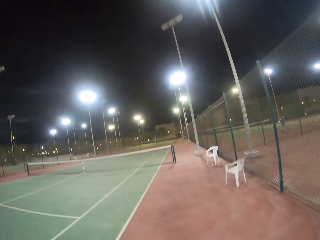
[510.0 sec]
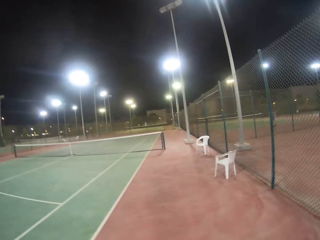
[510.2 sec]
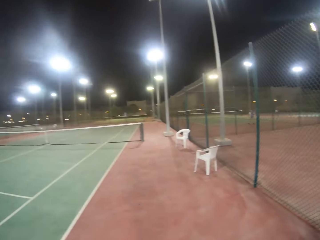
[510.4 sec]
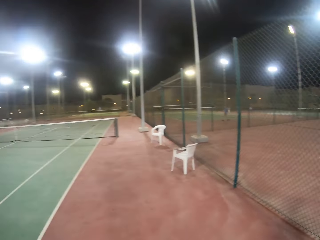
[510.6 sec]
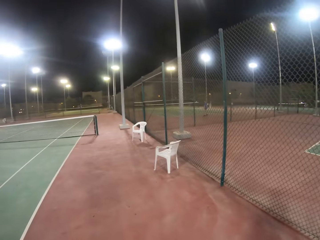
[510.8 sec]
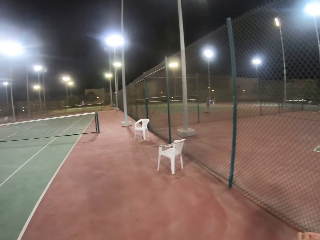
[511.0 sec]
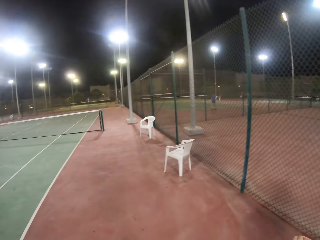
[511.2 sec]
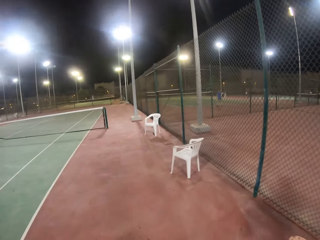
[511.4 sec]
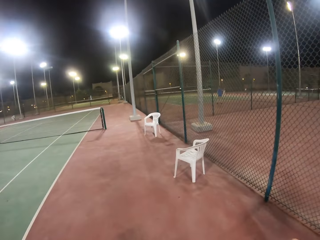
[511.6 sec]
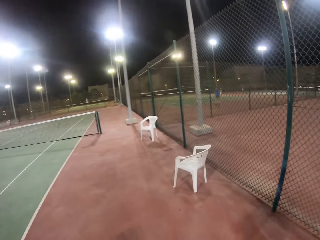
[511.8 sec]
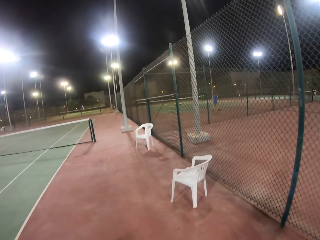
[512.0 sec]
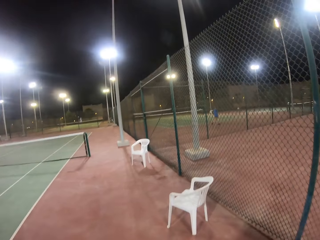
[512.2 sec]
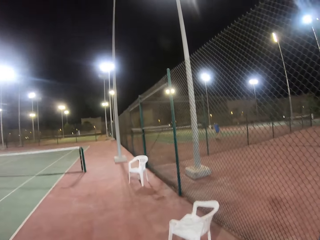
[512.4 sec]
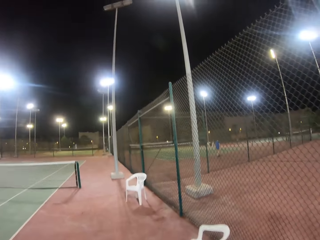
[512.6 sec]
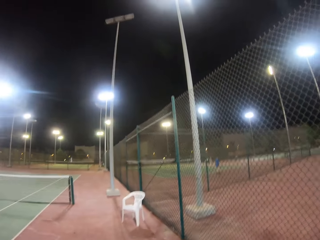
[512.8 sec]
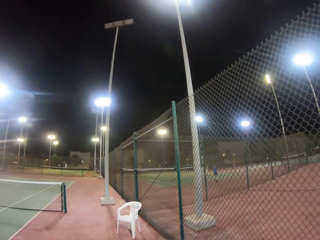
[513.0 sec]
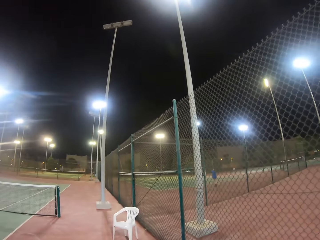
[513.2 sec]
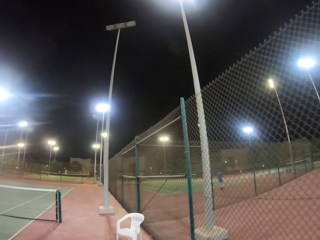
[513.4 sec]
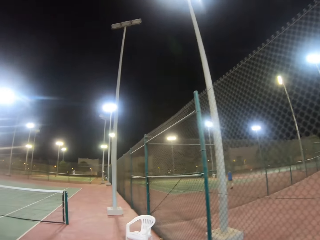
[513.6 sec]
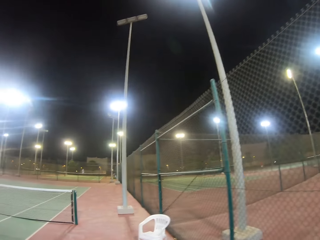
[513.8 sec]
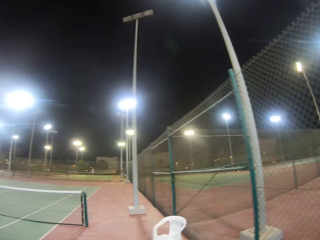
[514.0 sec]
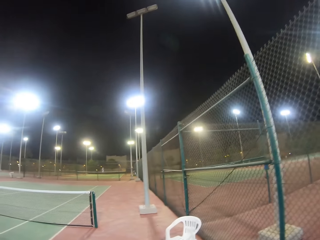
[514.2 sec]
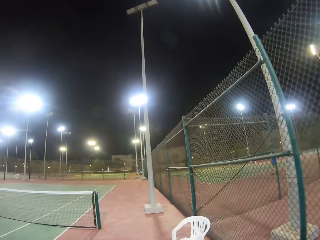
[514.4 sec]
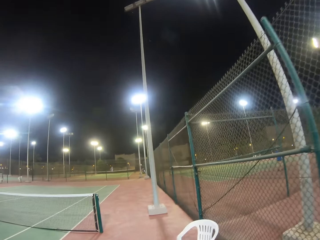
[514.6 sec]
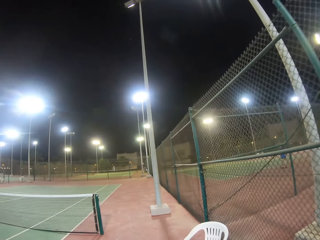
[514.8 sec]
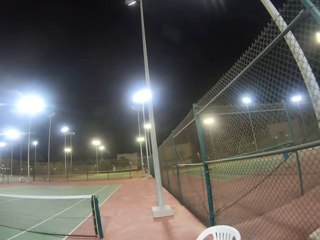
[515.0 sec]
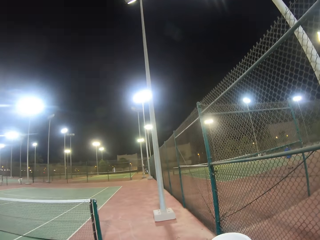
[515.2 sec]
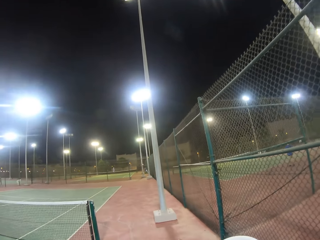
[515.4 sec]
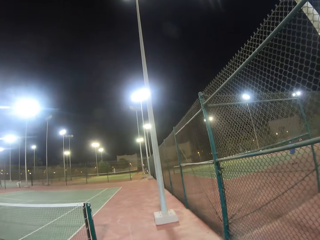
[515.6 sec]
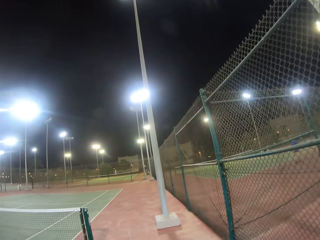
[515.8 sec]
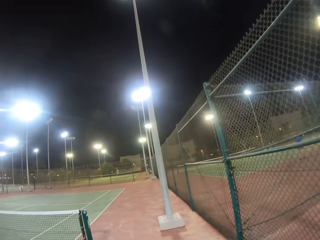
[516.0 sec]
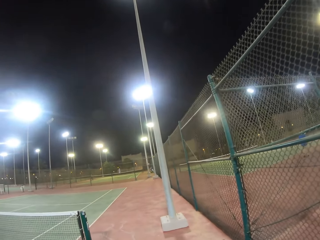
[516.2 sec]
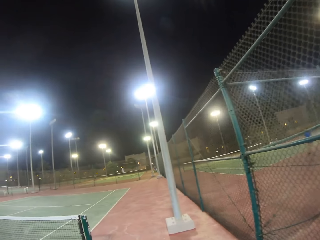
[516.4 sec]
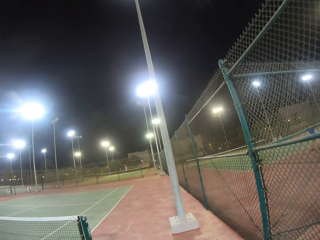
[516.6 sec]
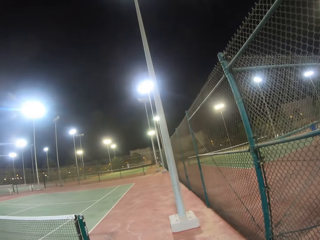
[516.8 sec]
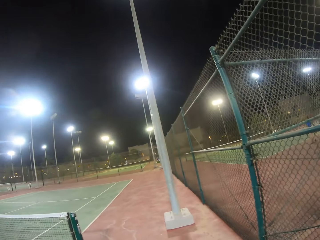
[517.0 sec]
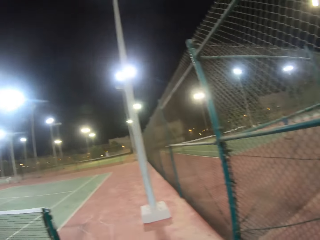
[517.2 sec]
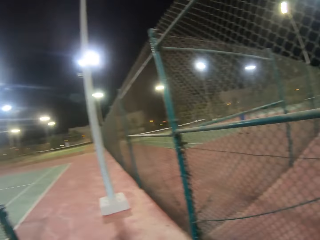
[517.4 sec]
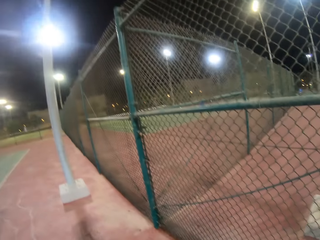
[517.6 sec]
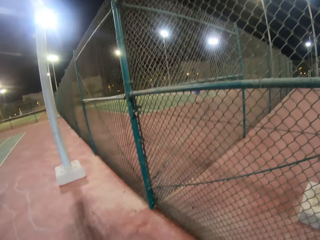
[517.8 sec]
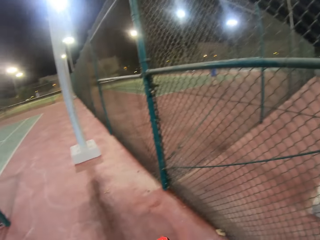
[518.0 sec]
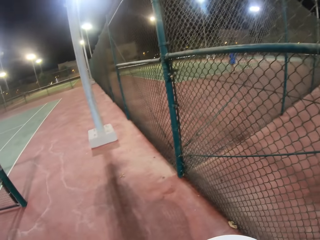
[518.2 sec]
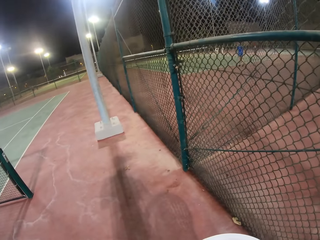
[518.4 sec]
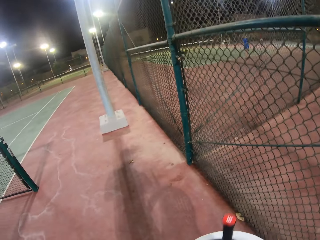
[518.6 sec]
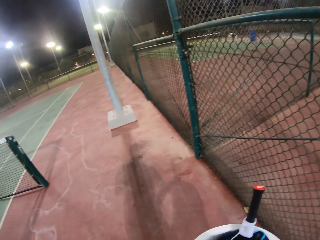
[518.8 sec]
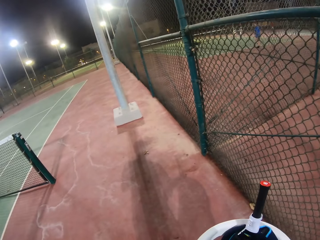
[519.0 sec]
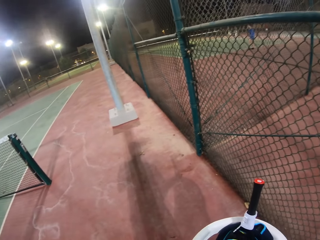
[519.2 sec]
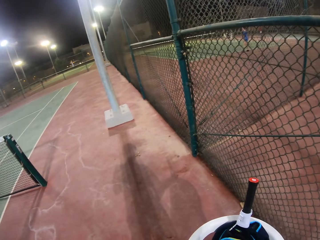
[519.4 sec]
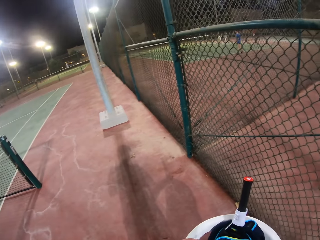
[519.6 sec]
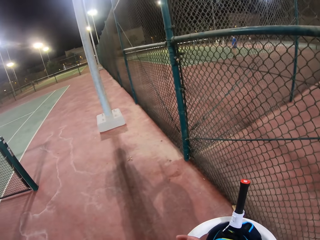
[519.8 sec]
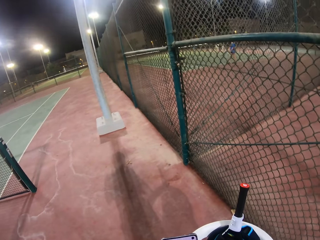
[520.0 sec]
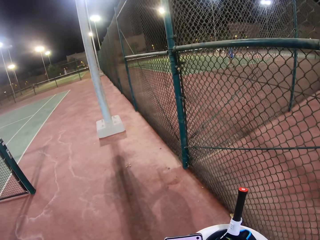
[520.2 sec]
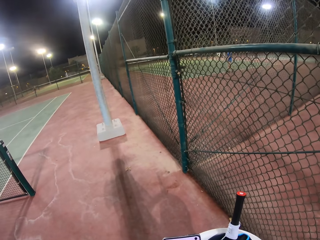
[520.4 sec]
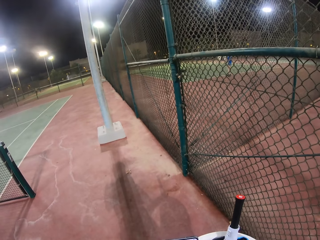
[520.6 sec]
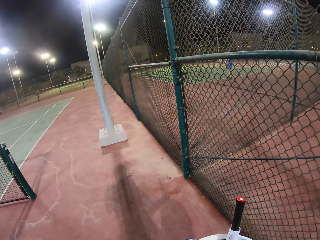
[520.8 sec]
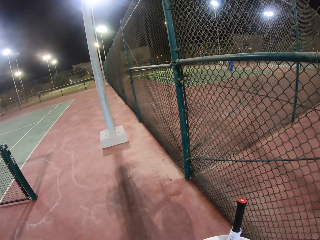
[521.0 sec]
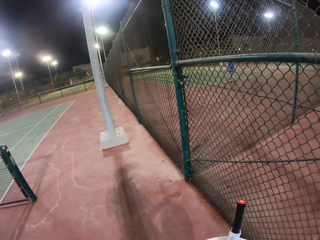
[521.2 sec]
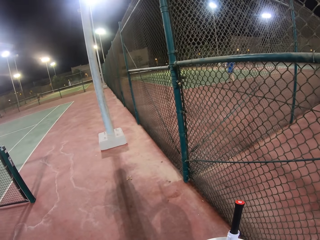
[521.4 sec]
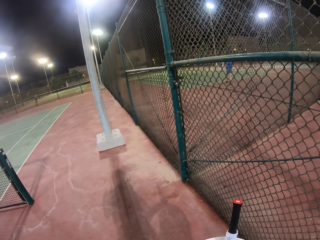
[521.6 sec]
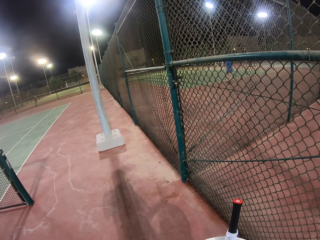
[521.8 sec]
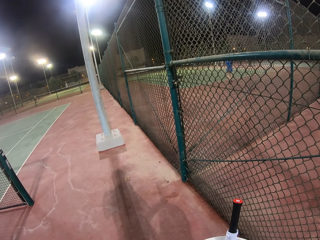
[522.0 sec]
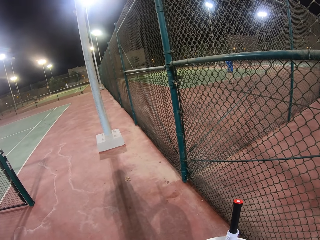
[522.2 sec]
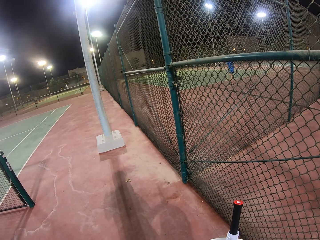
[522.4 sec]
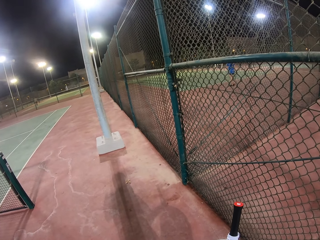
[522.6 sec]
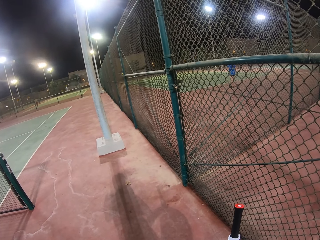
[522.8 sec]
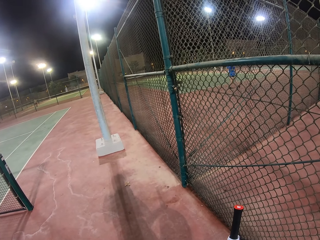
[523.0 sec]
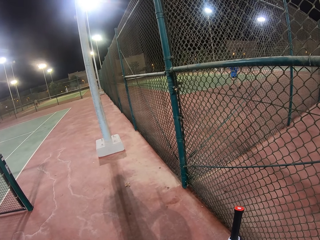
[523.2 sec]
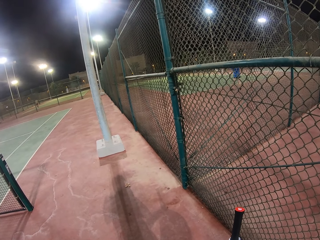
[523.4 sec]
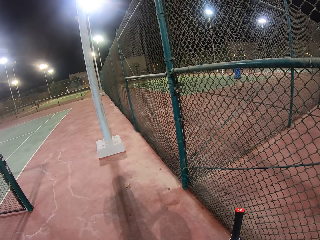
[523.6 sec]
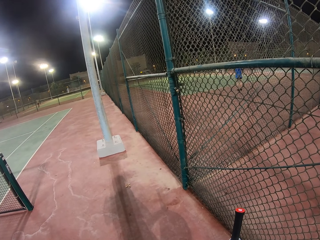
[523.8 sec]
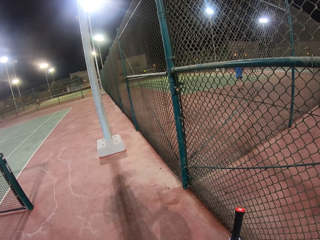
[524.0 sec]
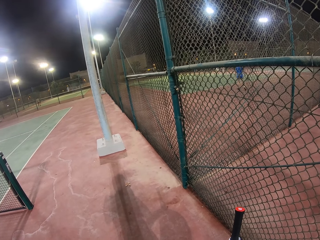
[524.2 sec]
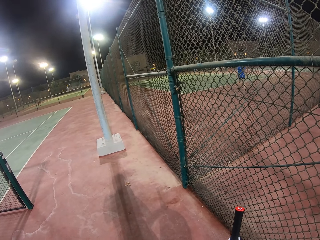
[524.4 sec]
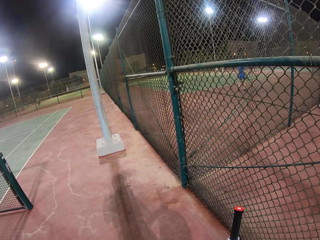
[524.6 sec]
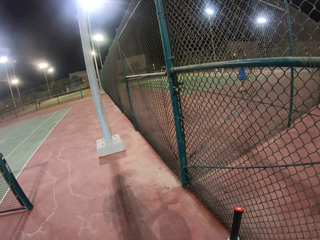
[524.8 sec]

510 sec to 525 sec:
The camera wearer places the bag on the chair. They scroll the mobile phone. They stand near the chair.

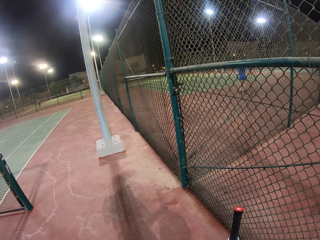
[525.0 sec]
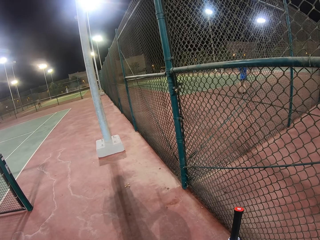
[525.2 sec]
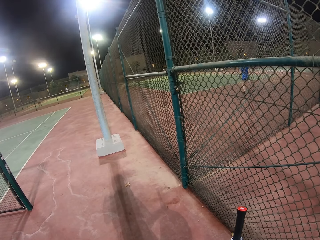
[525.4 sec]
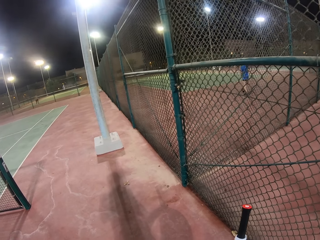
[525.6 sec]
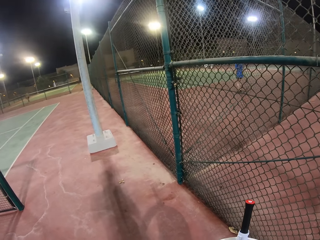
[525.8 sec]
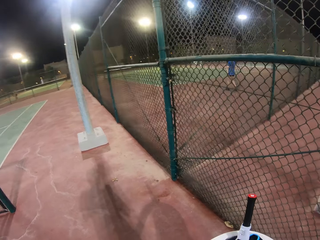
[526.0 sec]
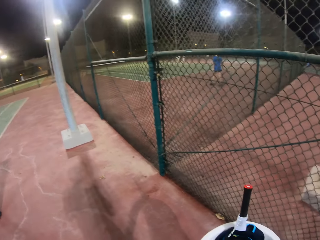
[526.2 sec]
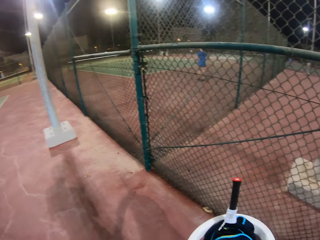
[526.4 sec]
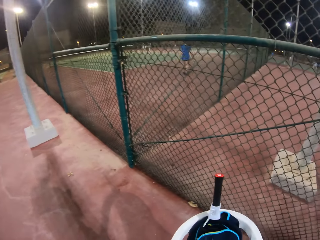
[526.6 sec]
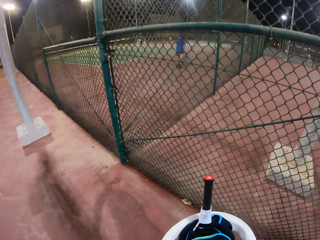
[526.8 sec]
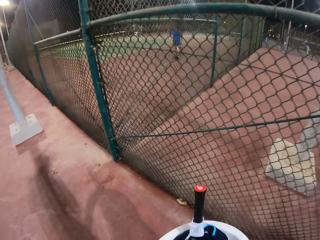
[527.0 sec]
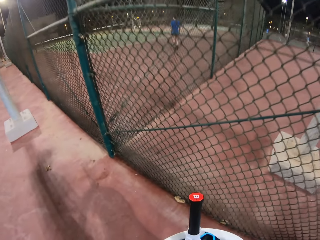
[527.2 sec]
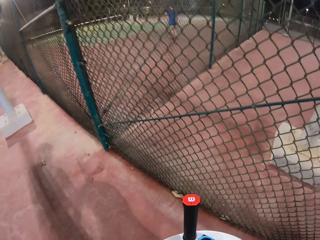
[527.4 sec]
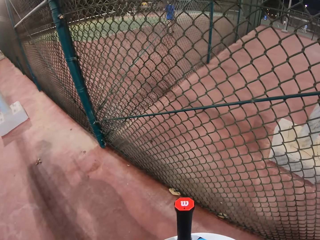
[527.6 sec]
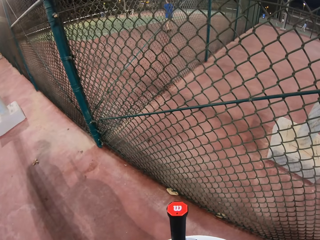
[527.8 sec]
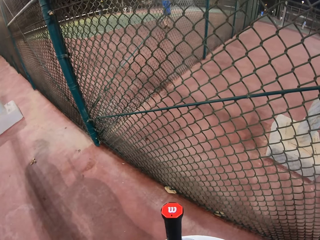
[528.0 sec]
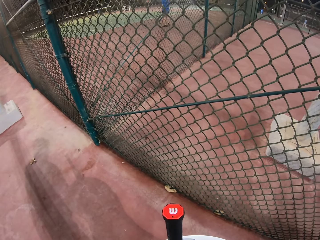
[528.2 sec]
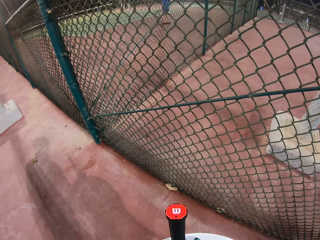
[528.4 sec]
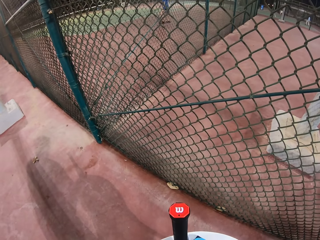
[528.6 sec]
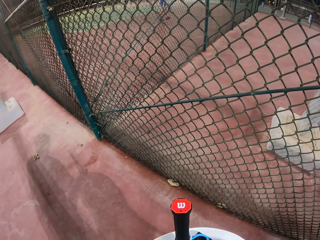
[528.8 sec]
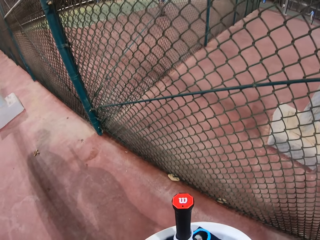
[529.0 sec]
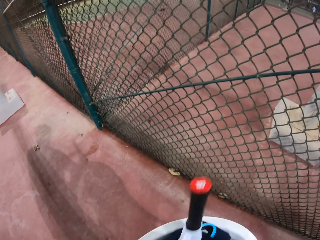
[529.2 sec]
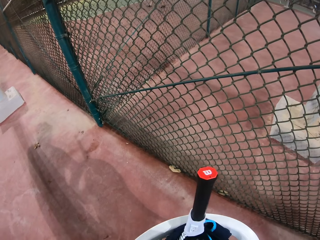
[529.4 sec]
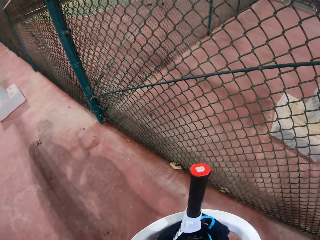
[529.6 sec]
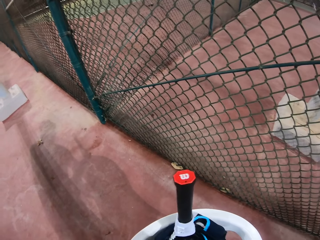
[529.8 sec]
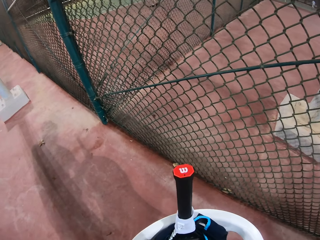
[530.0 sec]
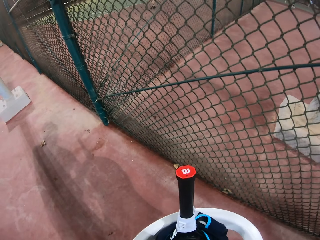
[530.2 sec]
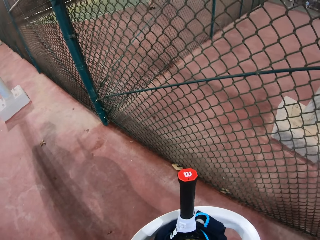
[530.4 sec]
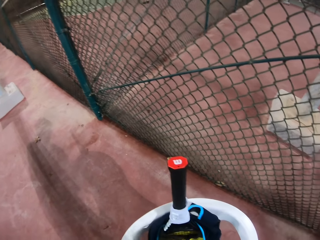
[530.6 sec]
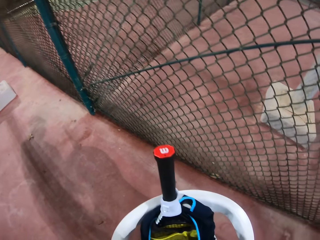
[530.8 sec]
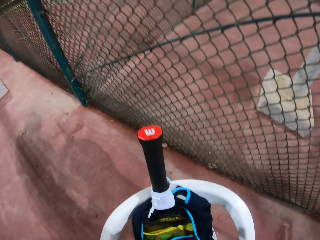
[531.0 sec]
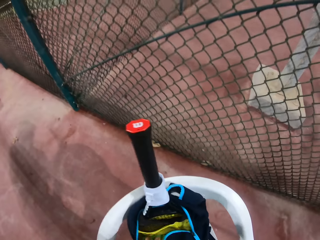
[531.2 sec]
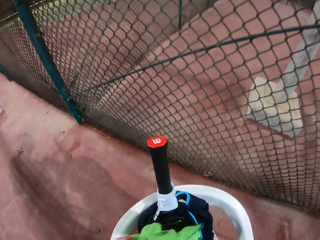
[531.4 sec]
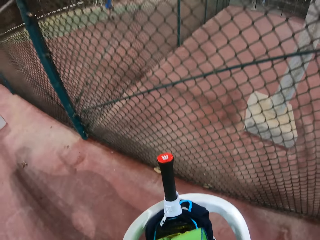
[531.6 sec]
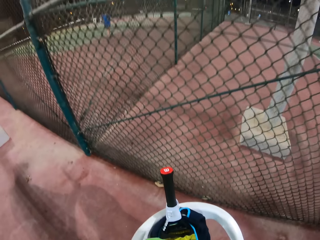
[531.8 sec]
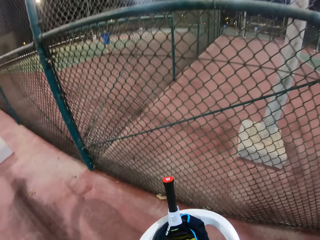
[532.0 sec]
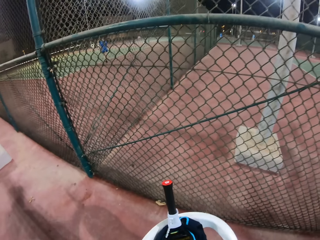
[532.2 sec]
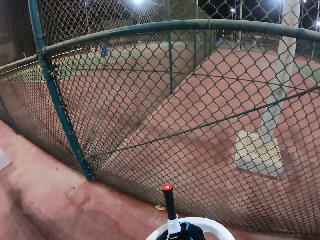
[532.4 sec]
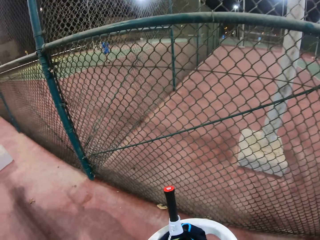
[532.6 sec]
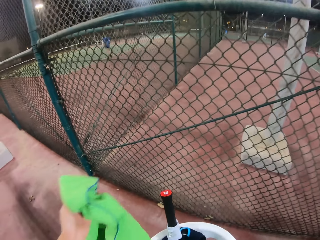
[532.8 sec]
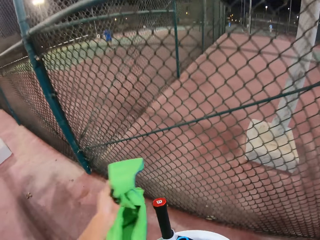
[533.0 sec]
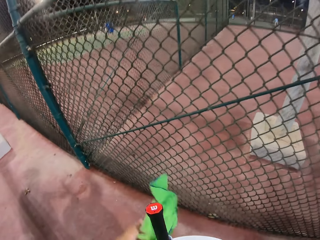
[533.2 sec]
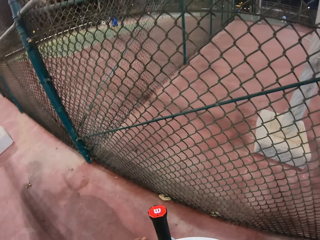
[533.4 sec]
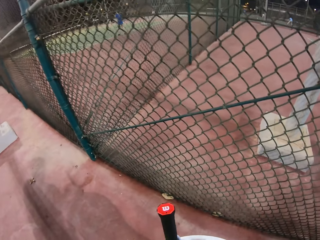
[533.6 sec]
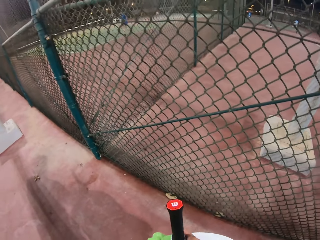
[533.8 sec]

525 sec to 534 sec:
The camera wearer places the mobile phone on the bag. They touch the bag on the chair. They pick a cloth from the bag.
